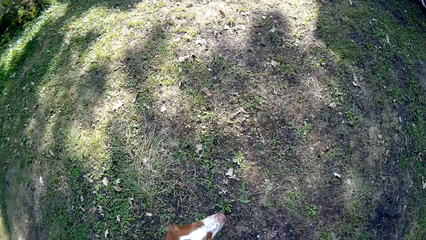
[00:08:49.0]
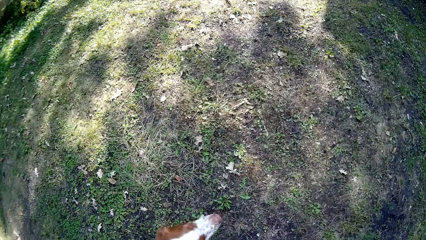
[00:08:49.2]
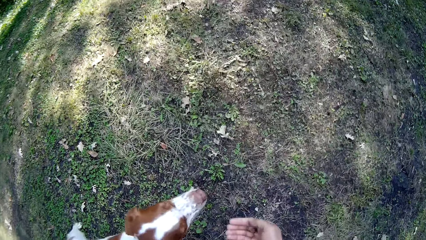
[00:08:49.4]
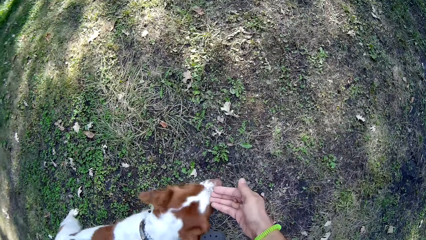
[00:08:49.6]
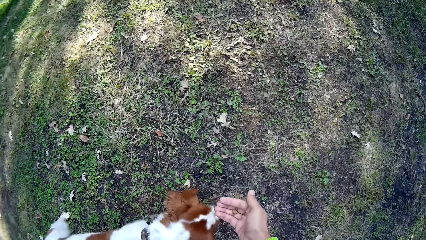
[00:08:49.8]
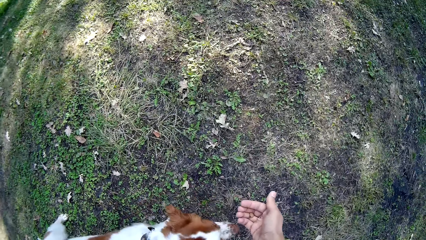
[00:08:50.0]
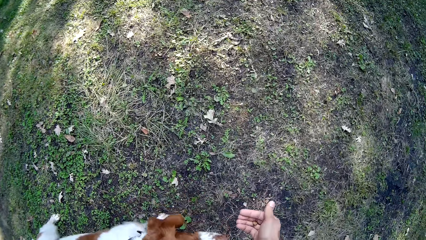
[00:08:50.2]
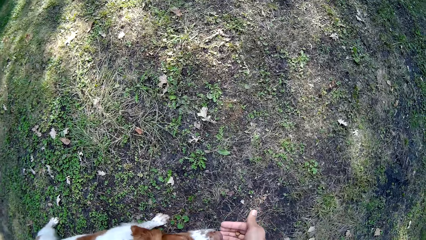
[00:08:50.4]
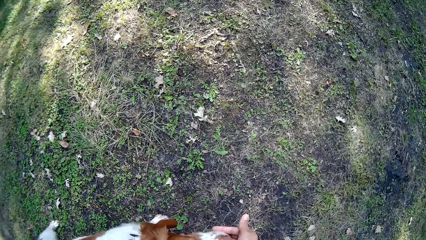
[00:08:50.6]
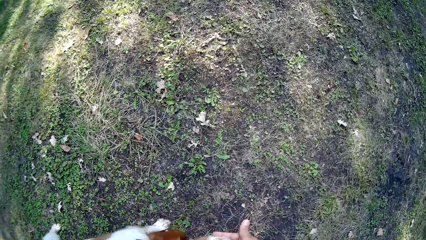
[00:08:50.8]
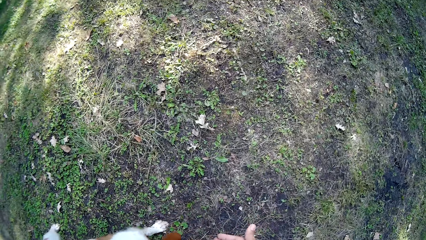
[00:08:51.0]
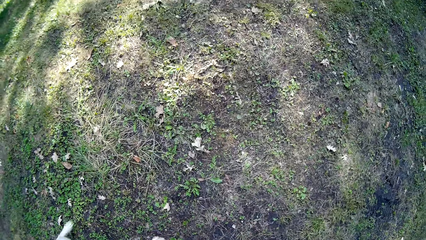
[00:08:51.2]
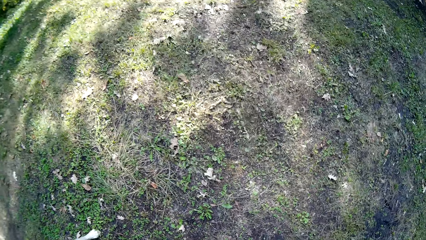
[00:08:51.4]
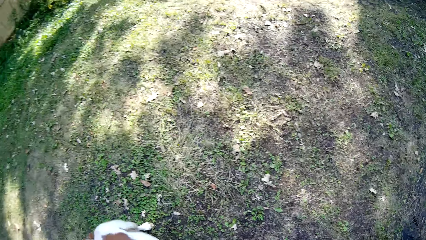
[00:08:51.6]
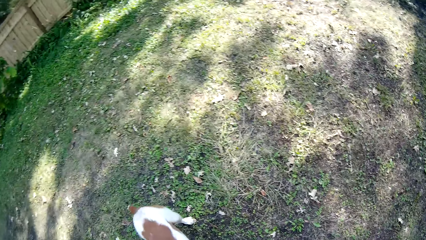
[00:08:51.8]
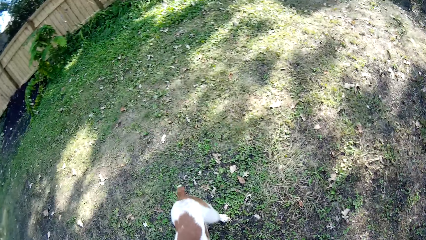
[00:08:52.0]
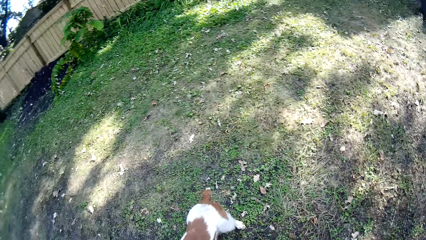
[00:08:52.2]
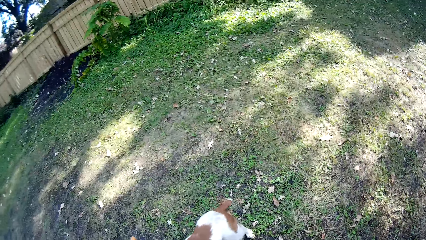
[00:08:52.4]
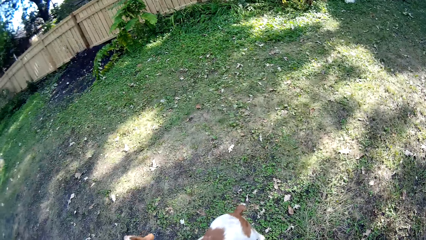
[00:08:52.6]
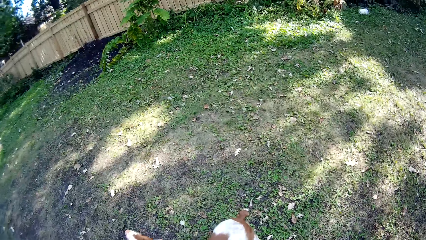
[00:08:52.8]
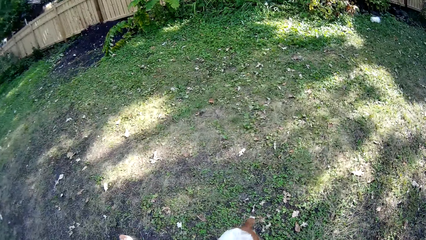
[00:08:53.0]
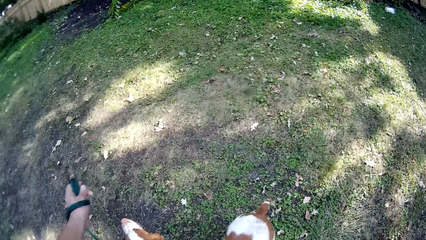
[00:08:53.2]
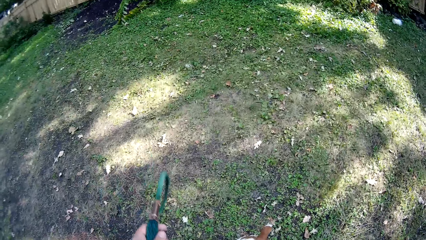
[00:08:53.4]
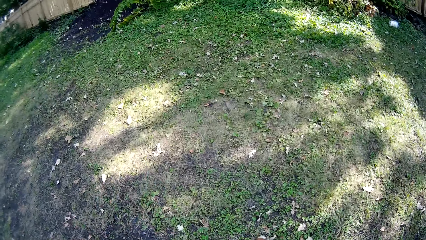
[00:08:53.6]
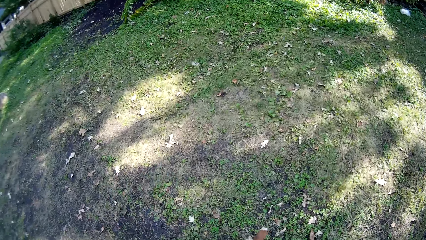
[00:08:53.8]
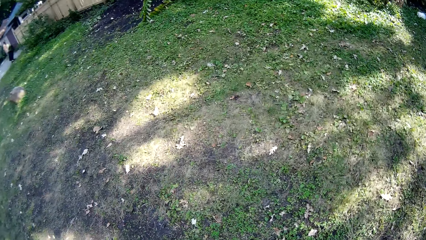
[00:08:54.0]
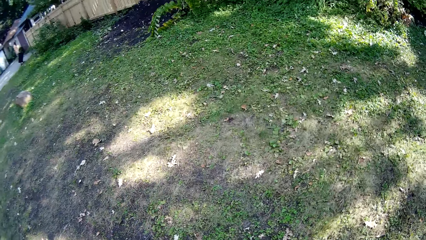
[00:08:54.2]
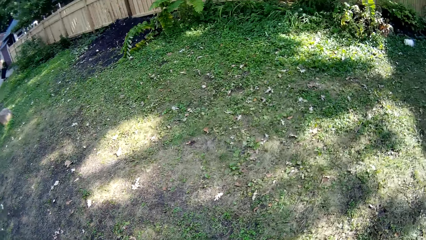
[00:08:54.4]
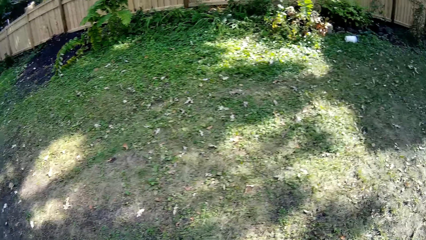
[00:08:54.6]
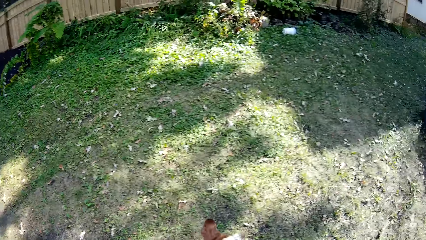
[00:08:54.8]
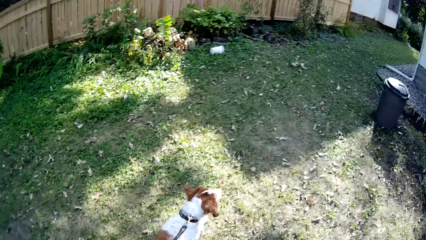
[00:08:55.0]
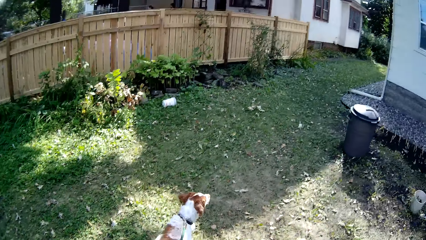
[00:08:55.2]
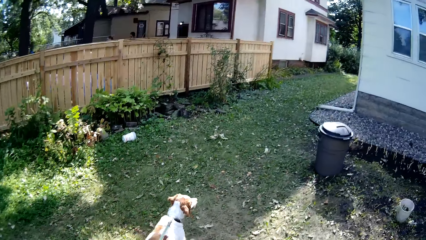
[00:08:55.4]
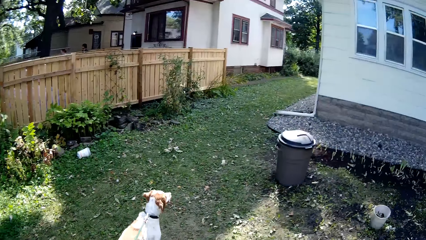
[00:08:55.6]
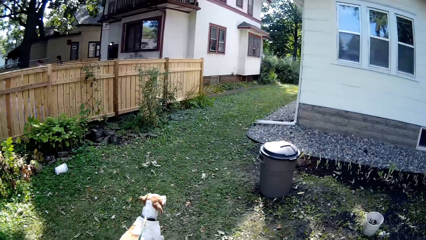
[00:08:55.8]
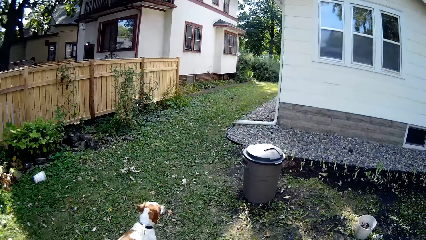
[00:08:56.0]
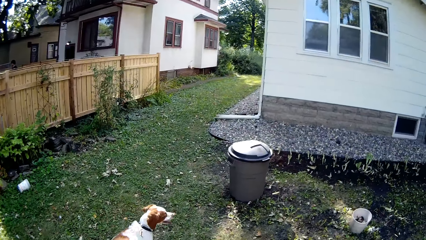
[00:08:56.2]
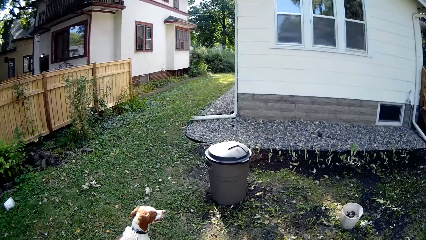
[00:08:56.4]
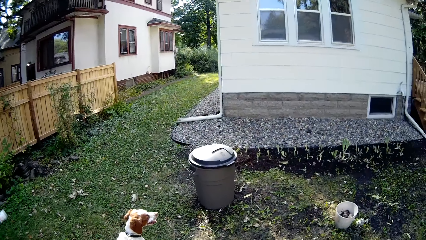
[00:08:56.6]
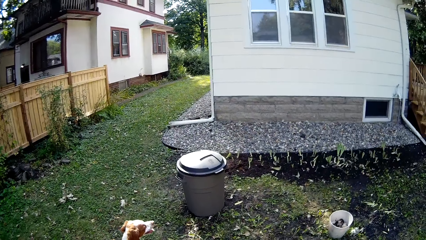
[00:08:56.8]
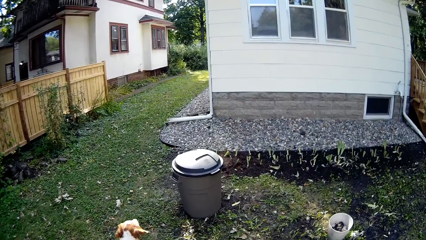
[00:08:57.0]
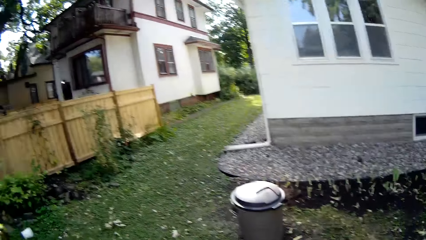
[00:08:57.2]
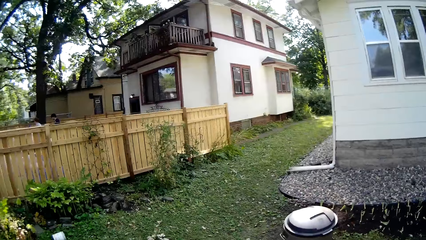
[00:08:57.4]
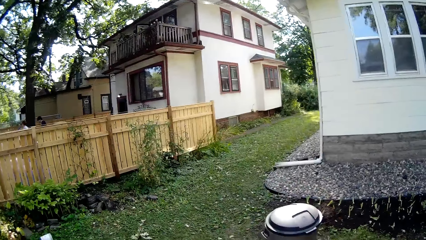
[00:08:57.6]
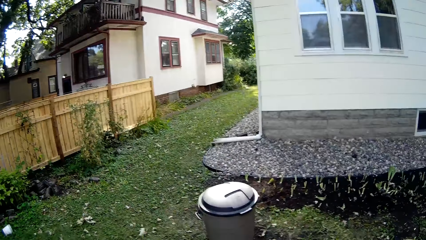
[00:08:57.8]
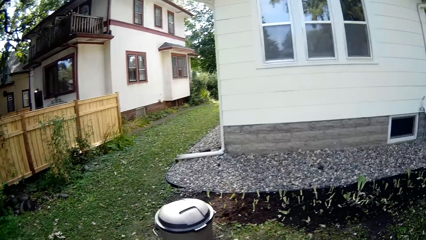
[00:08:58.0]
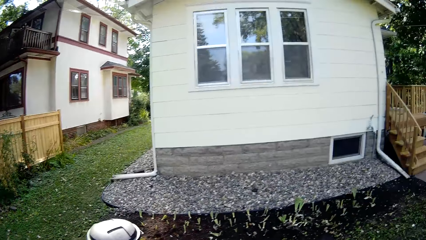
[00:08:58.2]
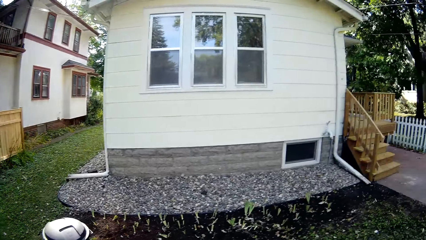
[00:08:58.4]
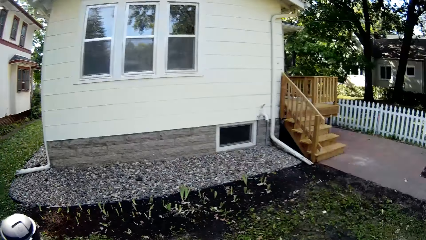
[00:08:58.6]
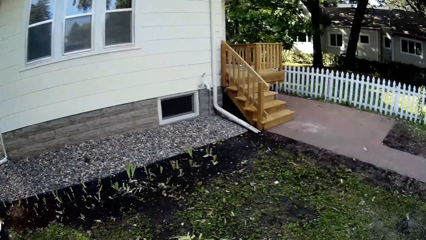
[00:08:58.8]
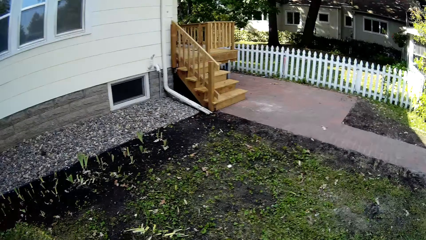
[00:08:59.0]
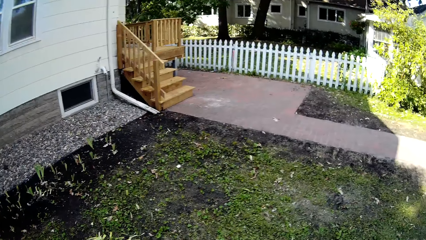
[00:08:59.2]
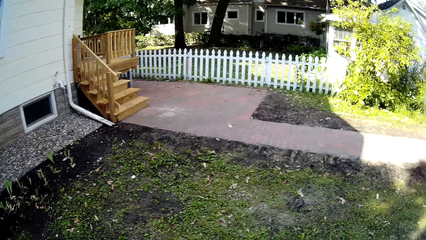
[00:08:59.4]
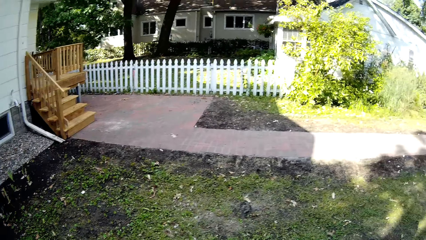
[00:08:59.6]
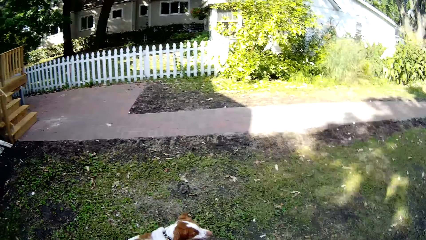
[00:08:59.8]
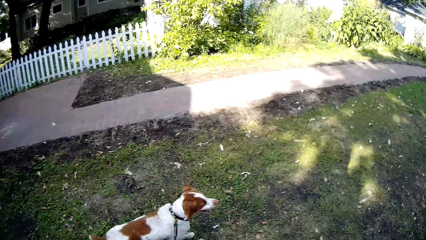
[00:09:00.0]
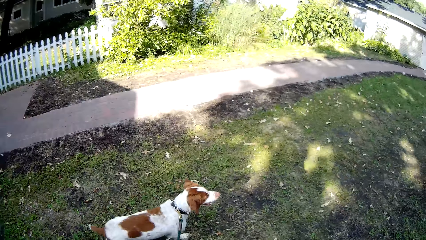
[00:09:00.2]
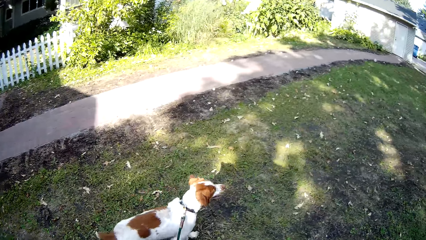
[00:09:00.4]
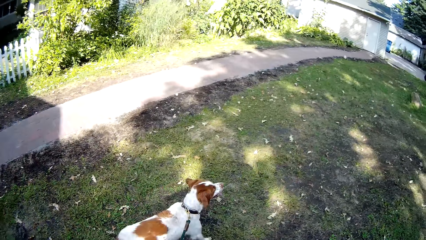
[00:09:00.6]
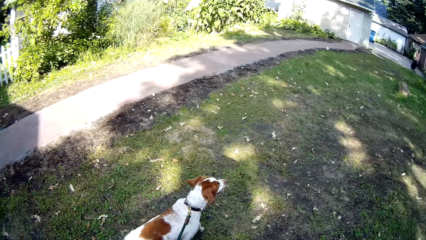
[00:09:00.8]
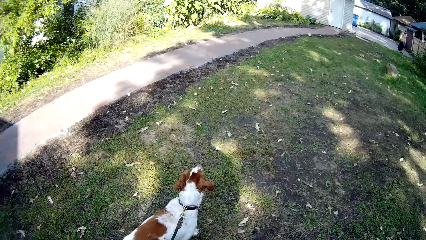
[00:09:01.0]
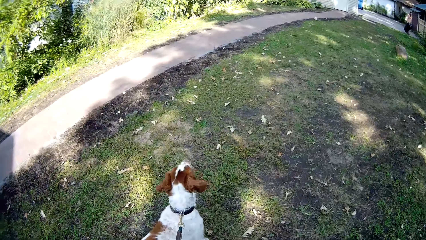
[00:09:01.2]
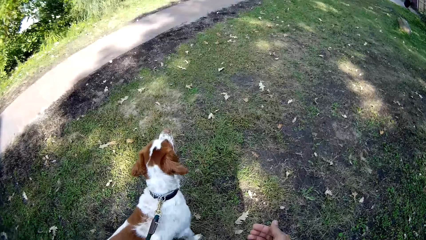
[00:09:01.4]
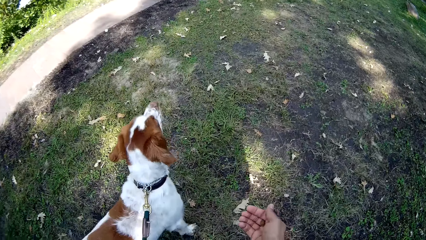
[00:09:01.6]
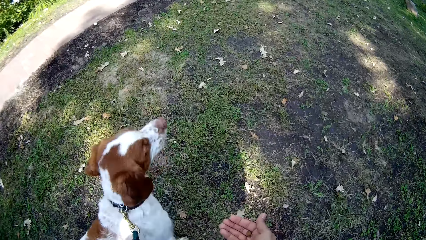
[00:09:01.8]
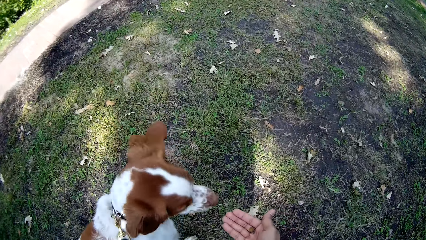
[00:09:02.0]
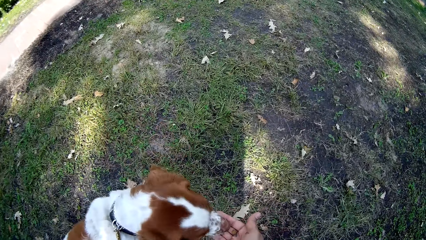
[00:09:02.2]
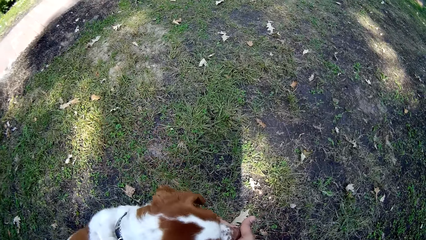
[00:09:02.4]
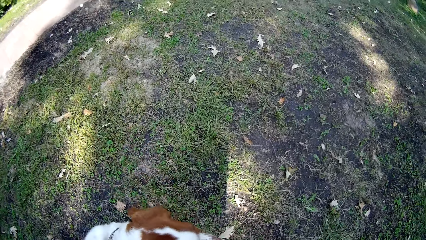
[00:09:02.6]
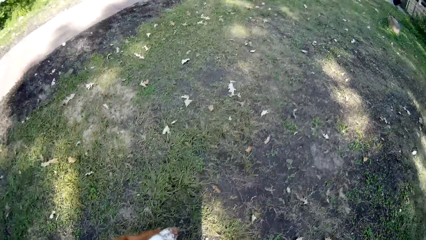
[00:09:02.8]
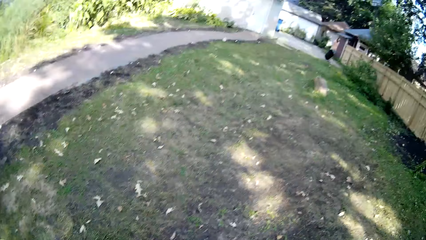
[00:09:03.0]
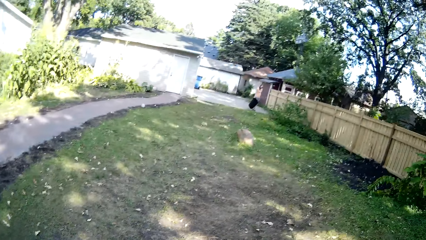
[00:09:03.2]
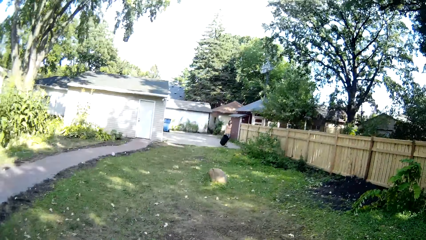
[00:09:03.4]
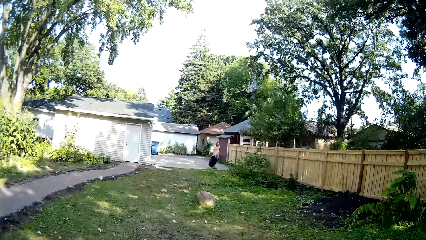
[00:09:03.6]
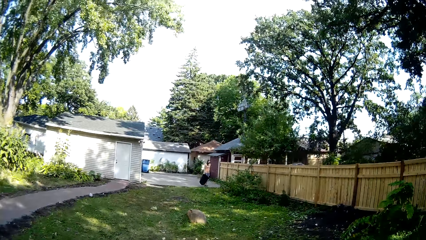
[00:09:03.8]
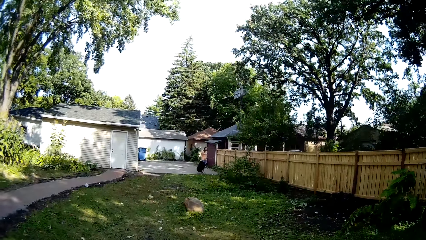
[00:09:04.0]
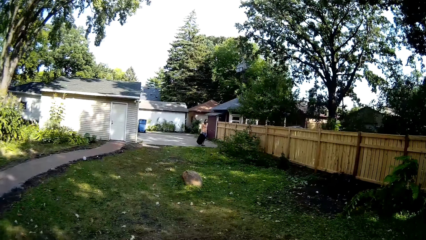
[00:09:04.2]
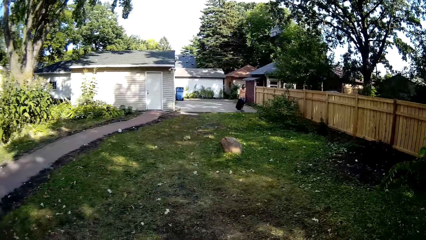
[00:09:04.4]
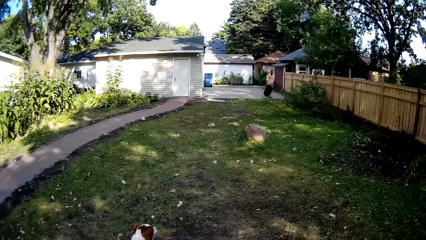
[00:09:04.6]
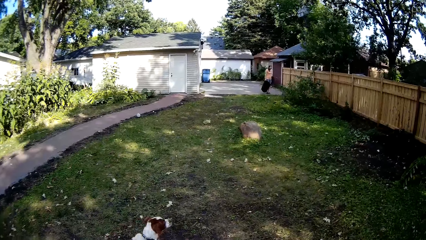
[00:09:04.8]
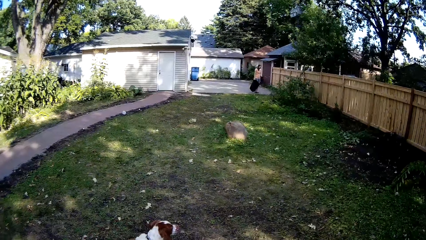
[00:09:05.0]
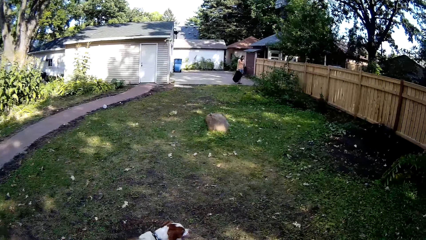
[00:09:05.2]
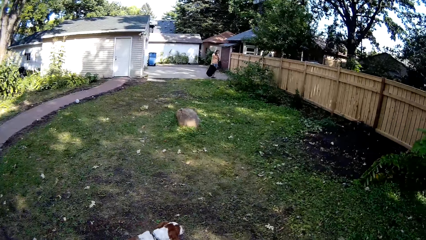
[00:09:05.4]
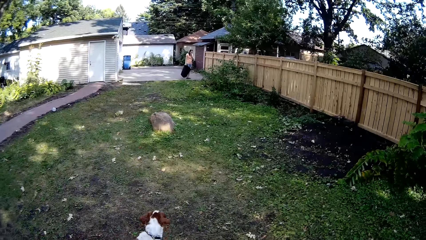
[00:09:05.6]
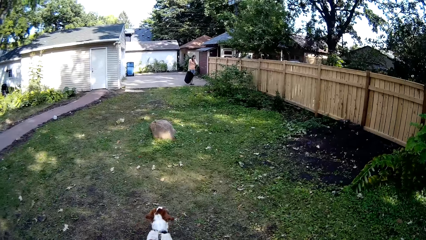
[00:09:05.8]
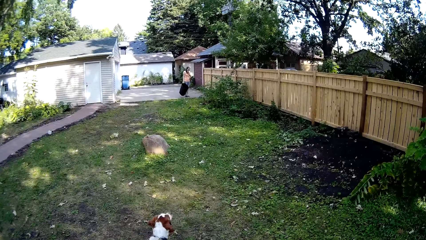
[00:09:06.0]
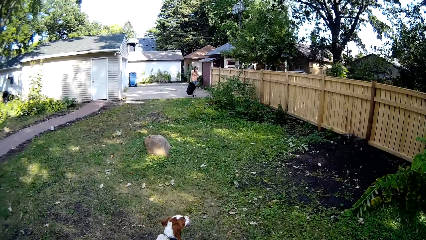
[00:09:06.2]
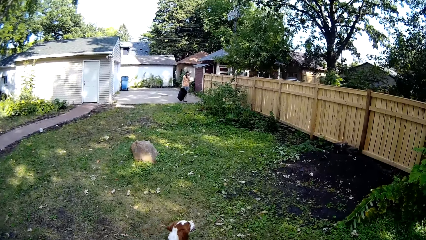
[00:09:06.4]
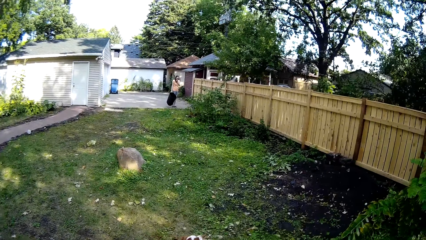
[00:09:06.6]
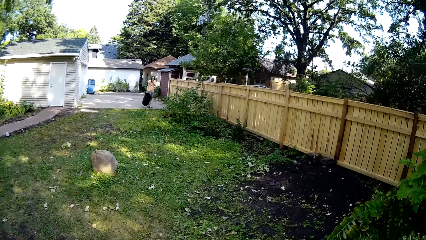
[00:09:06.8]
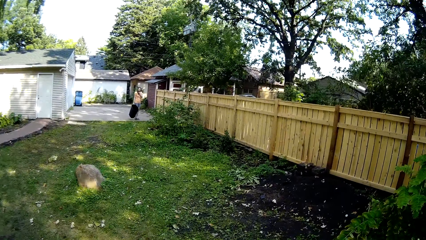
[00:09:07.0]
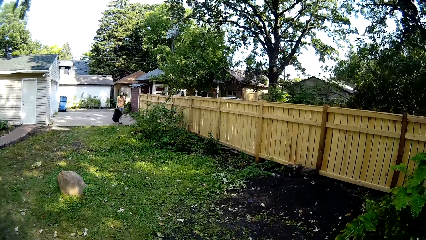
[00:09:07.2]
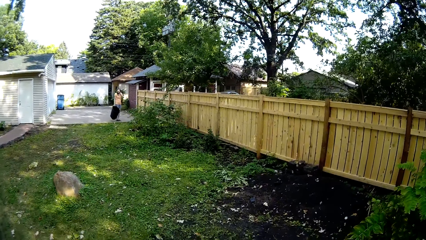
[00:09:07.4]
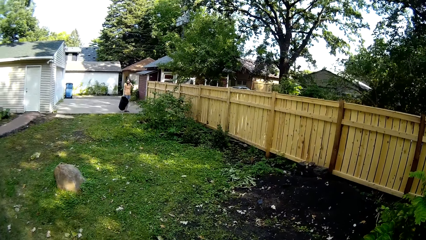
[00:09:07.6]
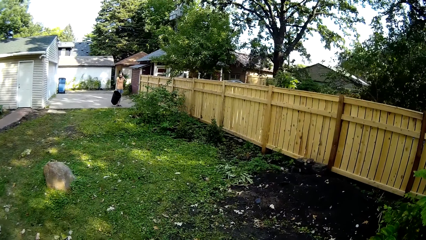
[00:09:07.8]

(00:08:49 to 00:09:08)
The camera wearer gives the dog something. They look around. They walk the dog around the backyard. A woman holds a dustbin. The camera wearer gives the dog something and looks around. The woman holds the dustbin. The camera wearer walks the dog around the backyard. The woman touches her face.
